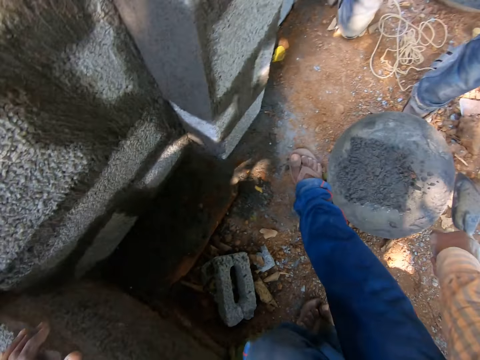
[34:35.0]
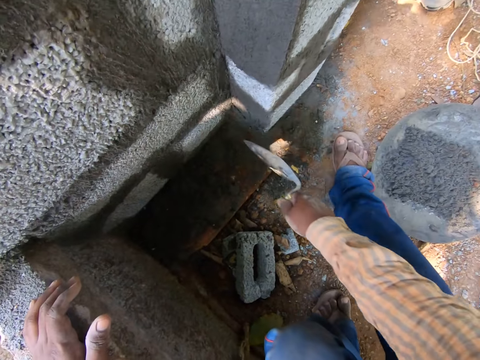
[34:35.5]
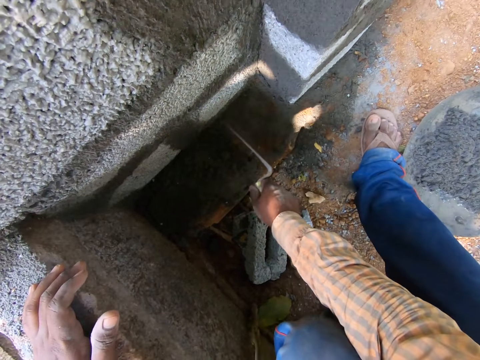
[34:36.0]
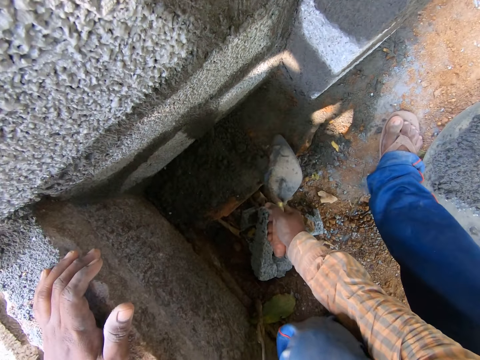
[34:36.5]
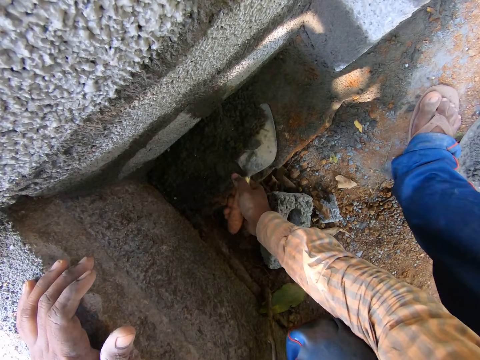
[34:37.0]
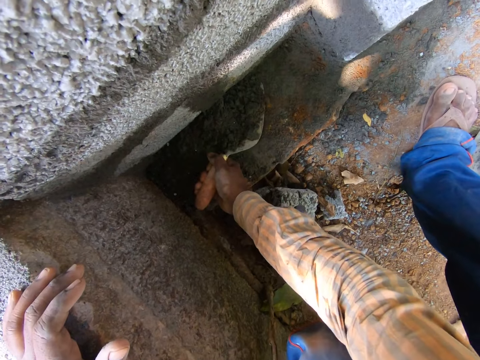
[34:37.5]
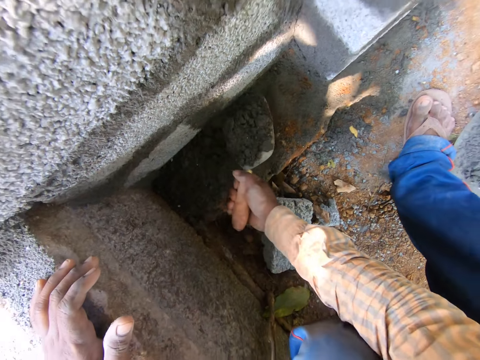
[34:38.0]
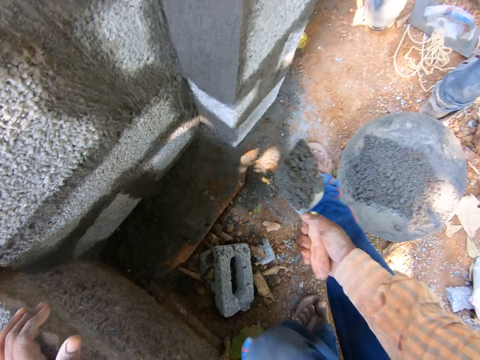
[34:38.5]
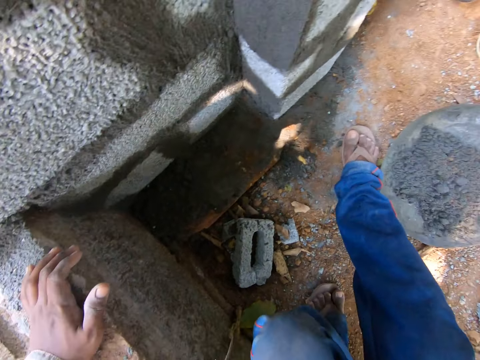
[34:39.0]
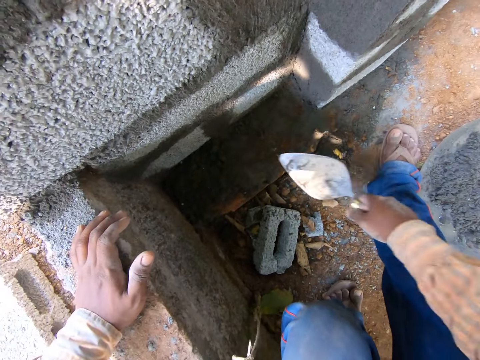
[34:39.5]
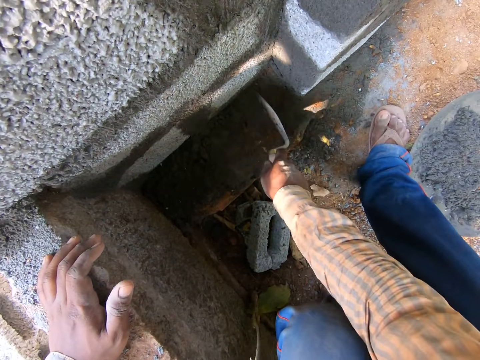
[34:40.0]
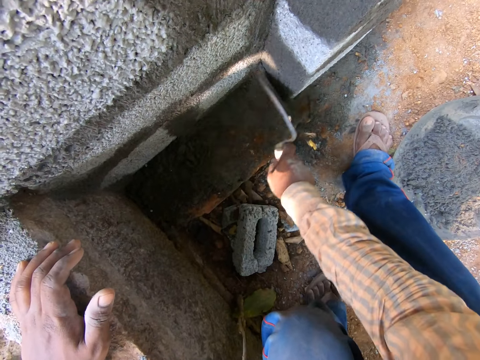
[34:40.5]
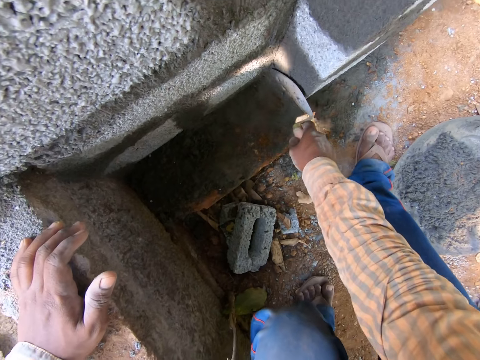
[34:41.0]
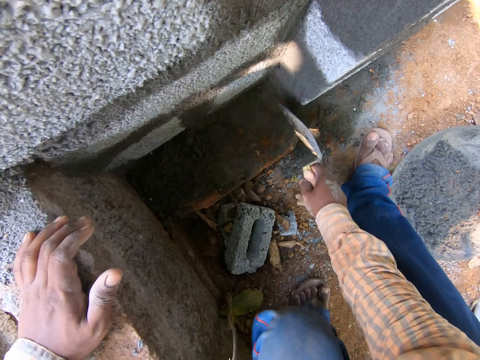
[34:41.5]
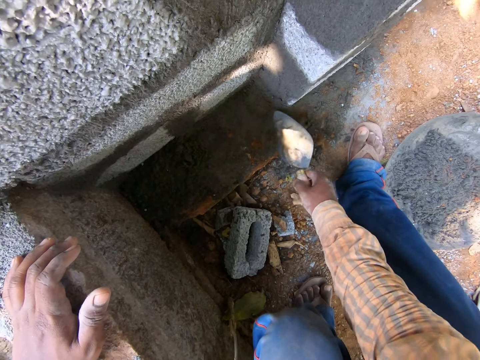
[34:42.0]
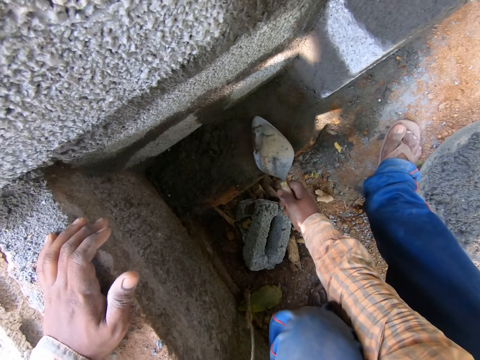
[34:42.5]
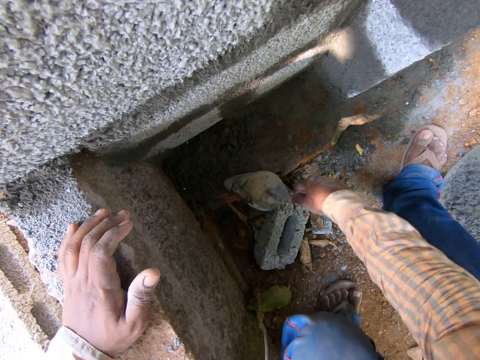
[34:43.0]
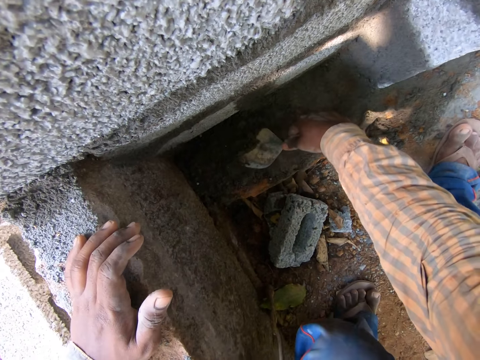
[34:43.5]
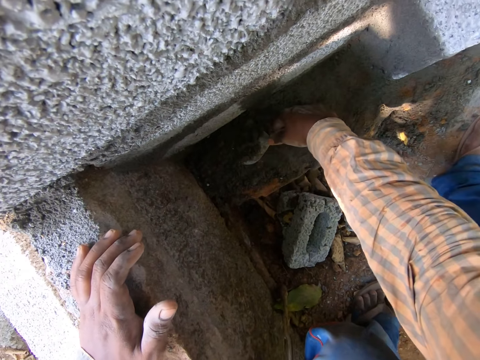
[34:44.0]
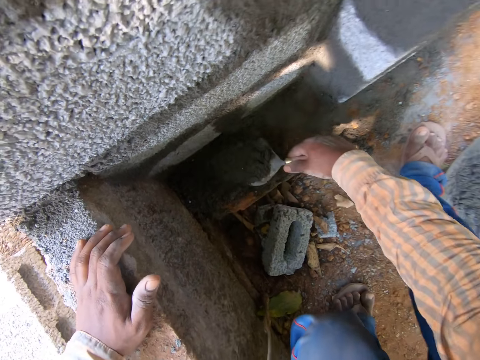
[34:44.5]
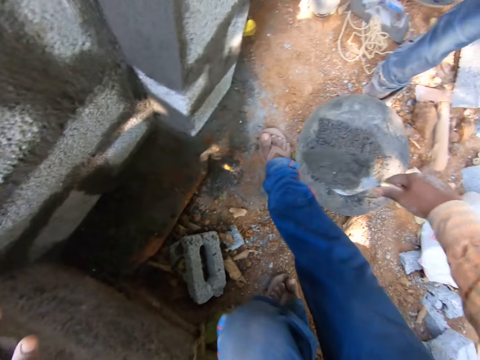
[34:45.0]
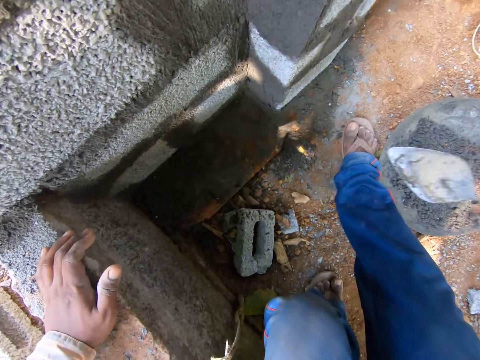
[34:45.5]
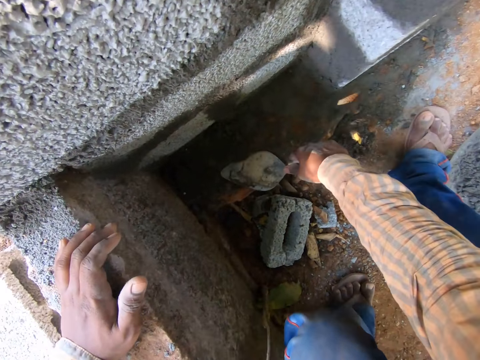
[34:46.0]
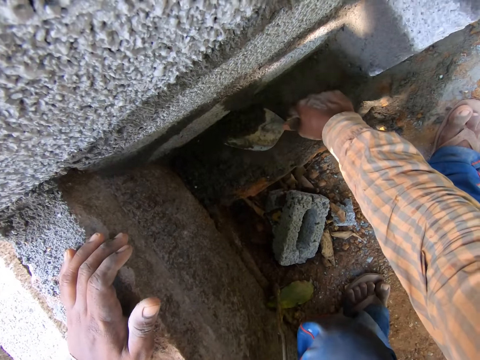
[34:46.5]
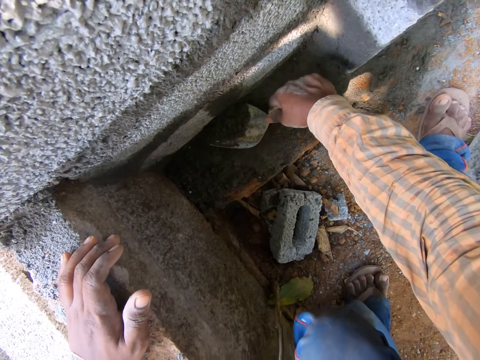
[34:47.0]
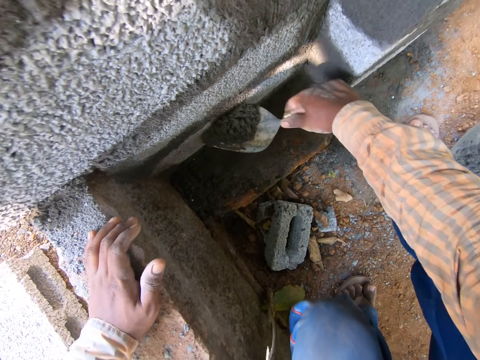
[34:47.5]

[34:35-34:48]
The camera wearer throws the cement into the head pan. He scoops the cement with the trowel in his right hand. He throws the cement into the head pan. He scoops the cement with the trowel in his right hand. He throws the cement into the head pan. He scoops the cement with the trowel in his right hand.

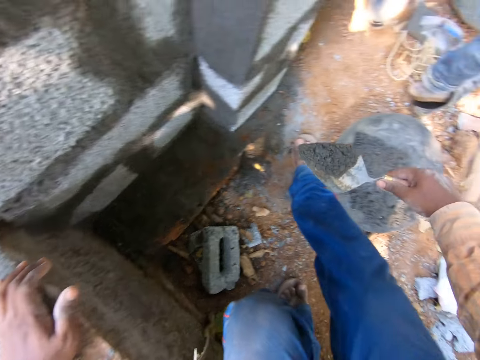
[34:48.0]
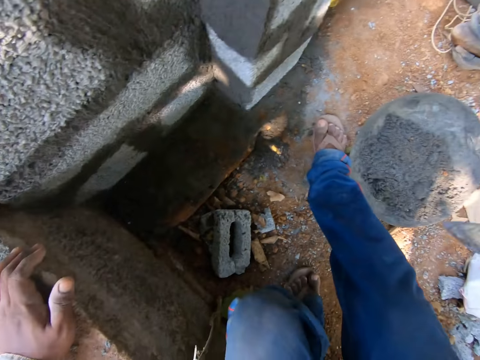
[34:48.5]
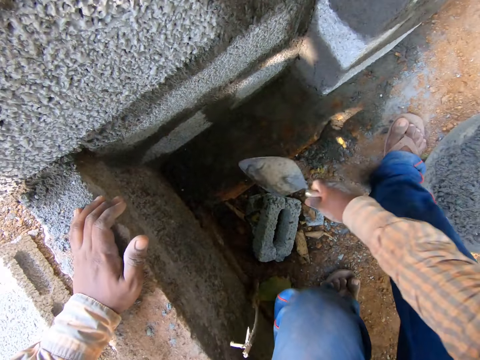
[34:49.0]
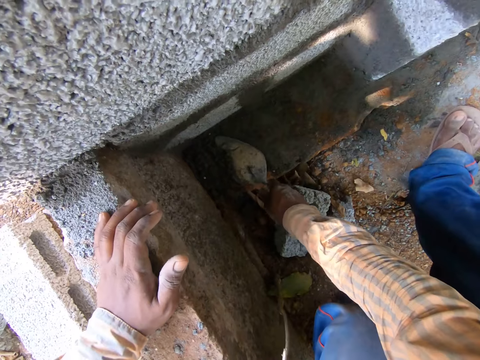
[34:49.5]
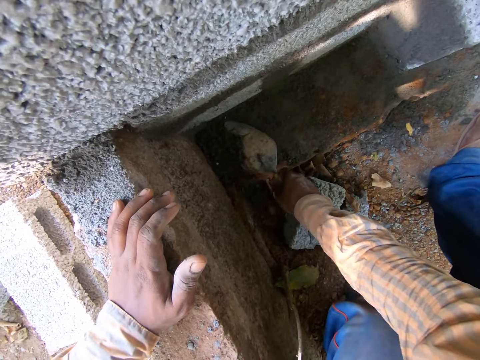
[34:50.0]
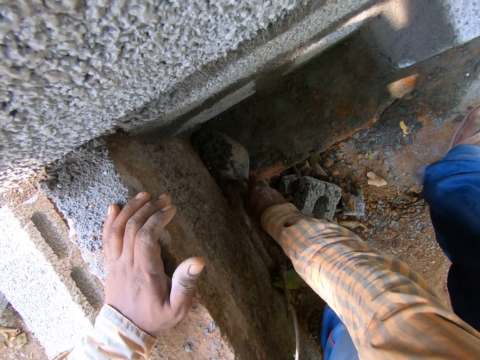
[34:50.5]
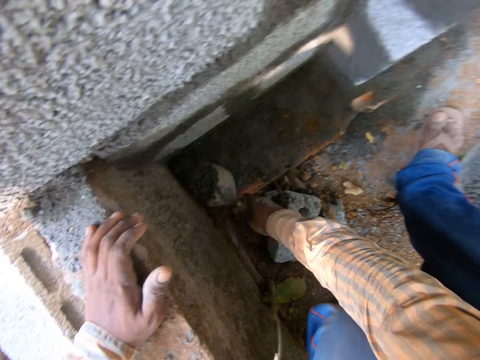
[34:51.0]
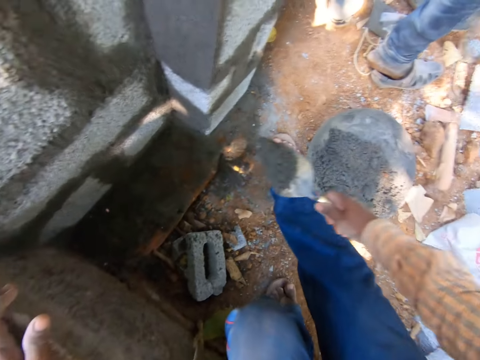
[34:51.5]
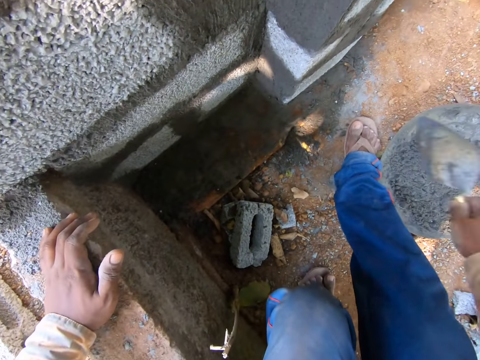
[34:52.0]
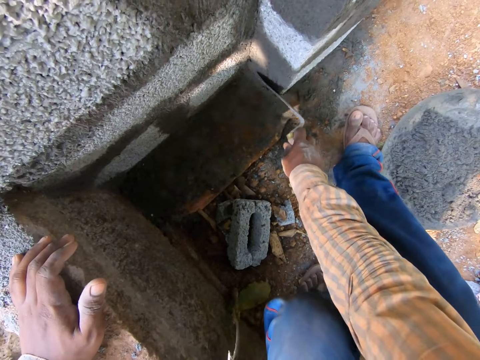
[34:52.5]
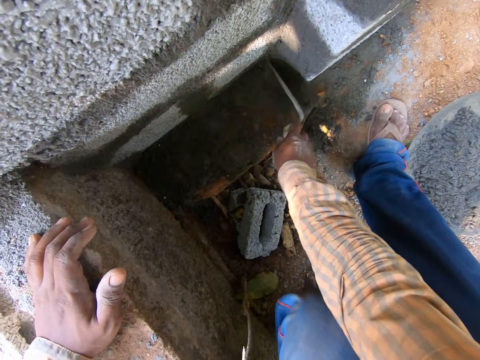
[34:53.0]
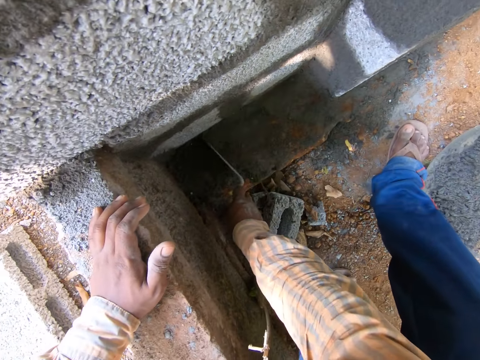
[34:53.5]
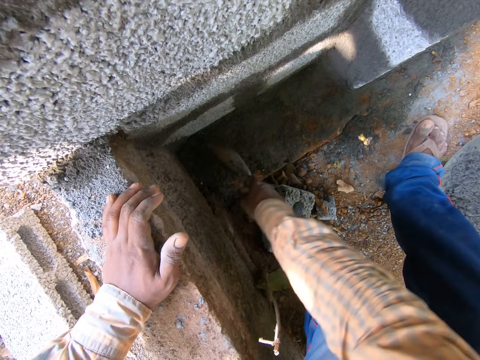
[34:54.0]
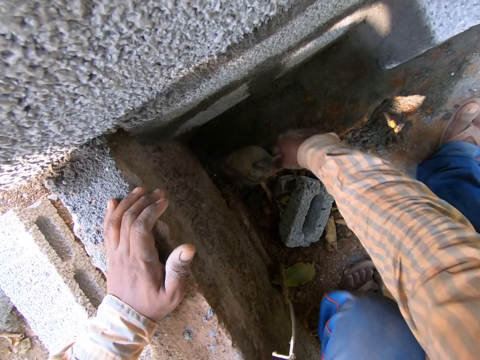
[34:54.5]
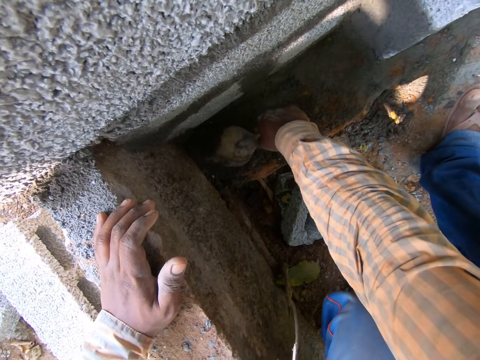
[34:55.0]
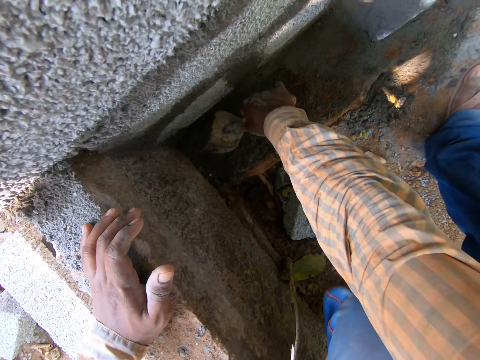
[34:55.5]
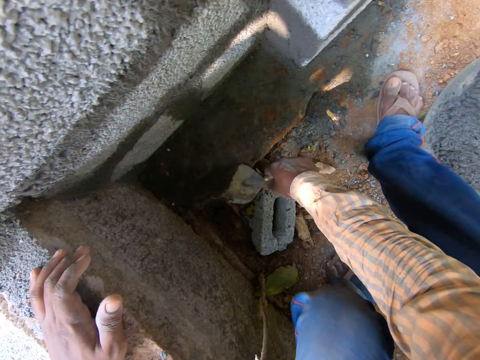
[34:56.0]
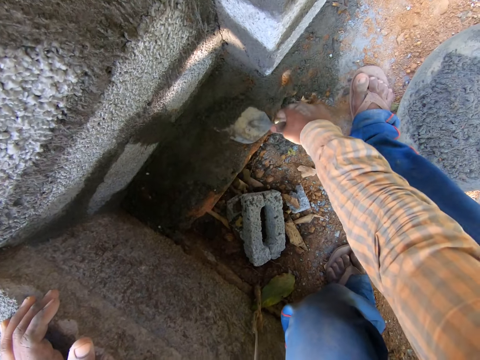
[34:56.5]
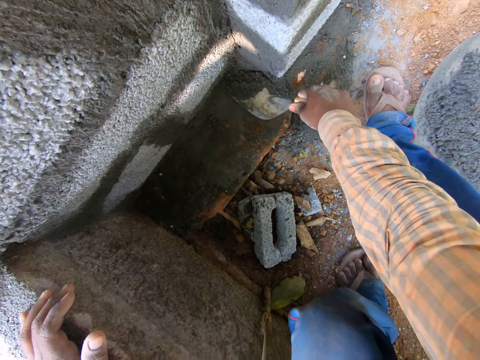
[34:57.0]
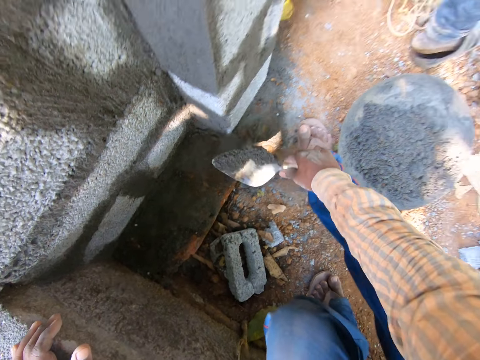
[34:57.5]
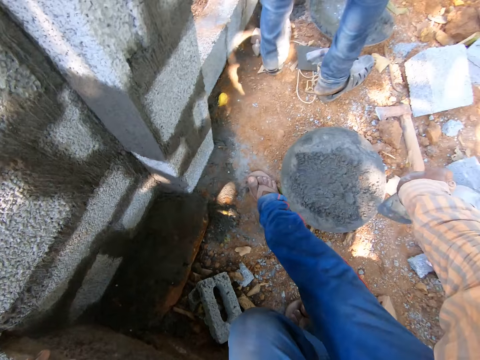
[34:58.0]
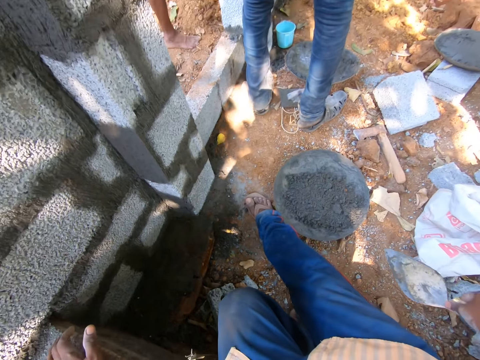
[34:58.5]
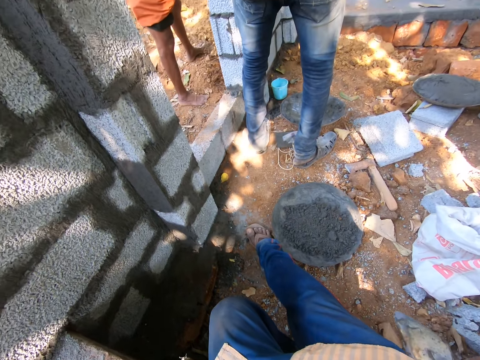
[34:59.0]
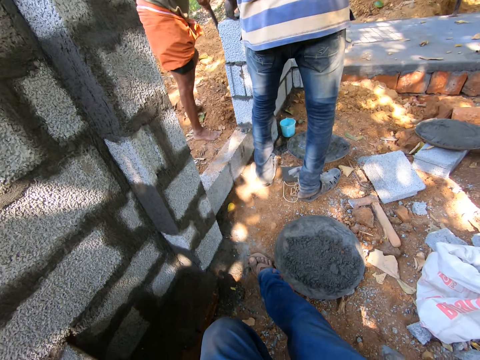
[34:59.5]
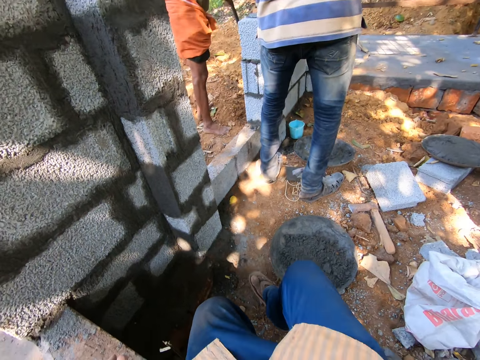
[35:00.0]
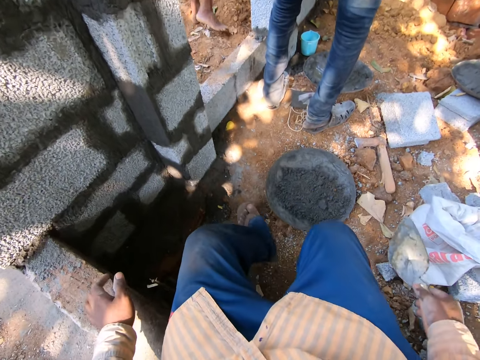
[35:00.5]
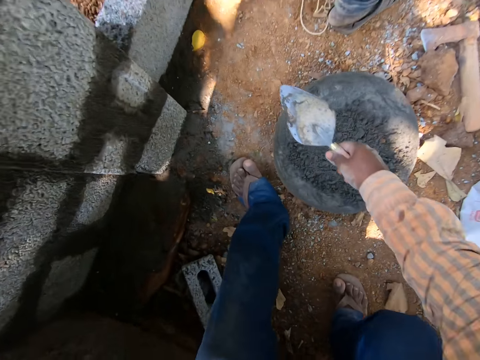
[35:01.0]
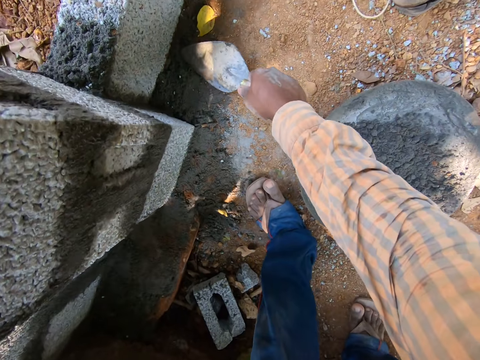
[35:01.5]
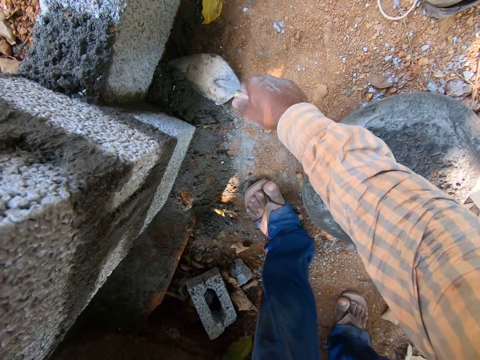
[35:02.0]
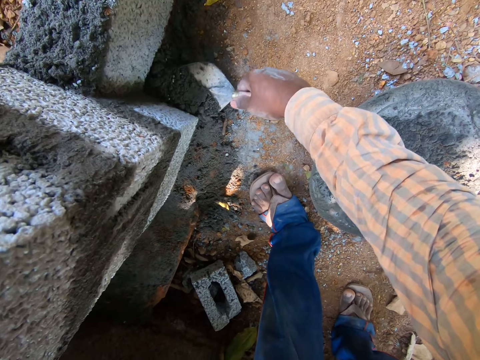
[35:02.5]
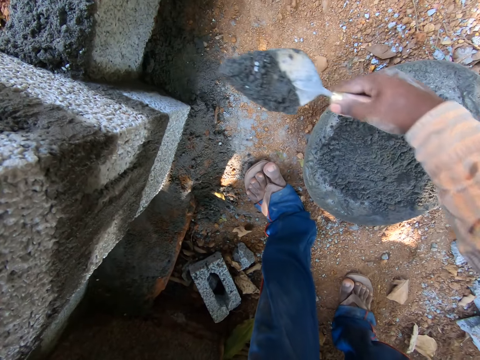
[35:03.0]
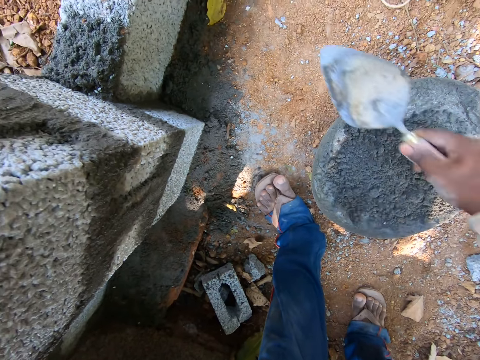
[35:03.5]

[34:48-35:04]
The camera wearer throws the cement into the head pan. He scoops the cement with the trowel in his right hand. He throws the cement into the head pan. He scoops the cement with the trowel in his right hand. He throws the cement into the head pan. He scoops the cement with the trowel in his right hand. He throws the cement into the head pan.
